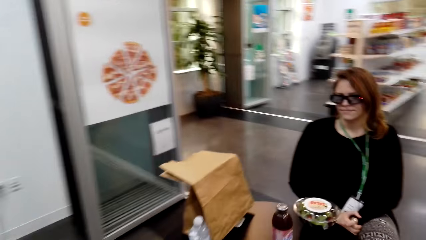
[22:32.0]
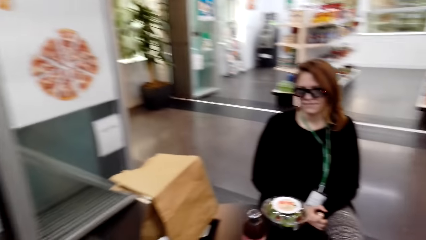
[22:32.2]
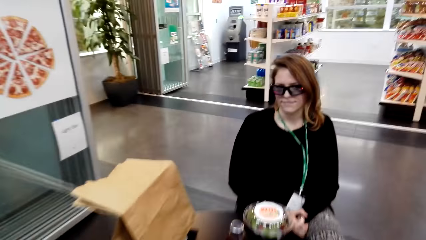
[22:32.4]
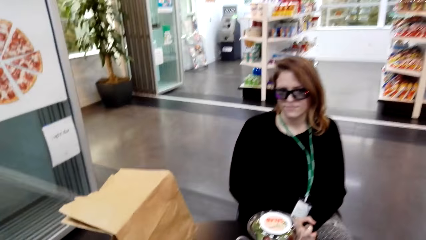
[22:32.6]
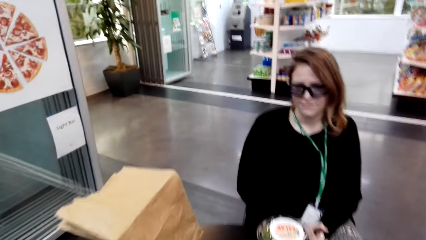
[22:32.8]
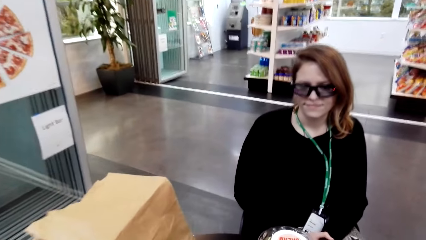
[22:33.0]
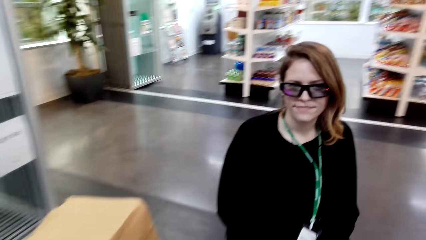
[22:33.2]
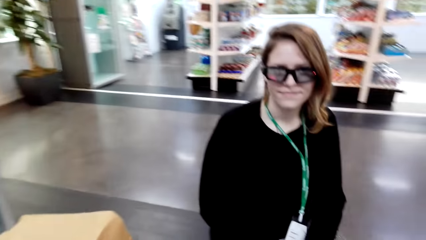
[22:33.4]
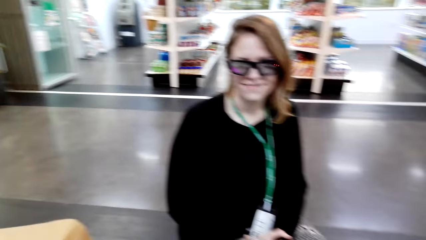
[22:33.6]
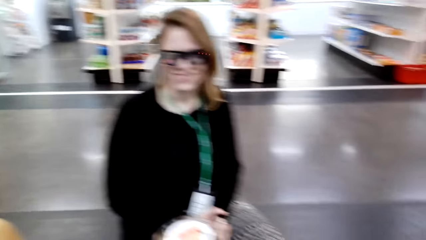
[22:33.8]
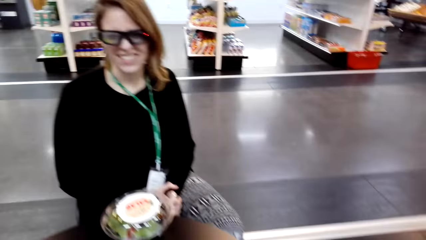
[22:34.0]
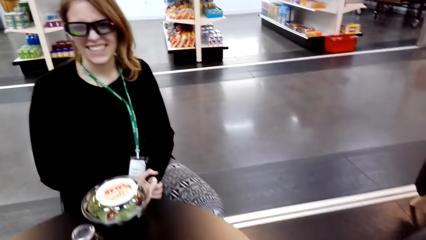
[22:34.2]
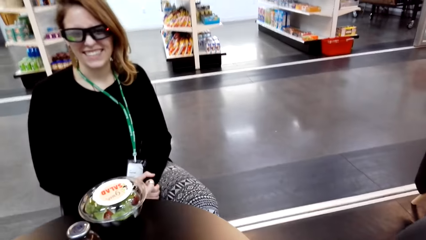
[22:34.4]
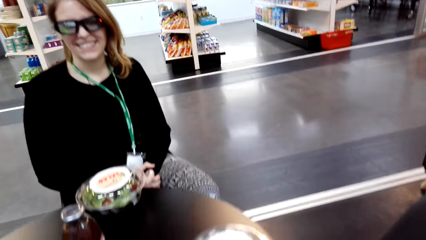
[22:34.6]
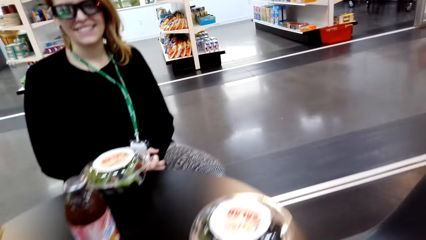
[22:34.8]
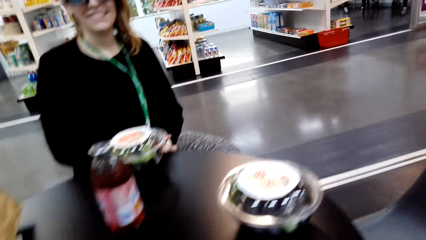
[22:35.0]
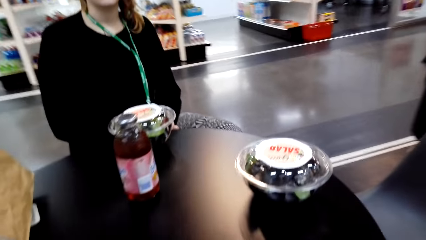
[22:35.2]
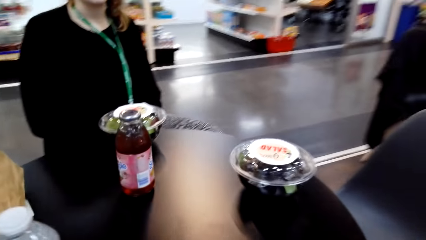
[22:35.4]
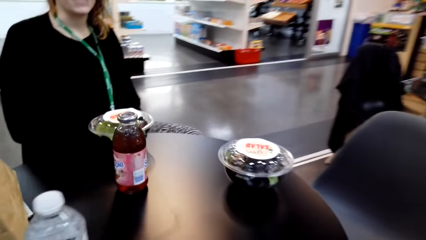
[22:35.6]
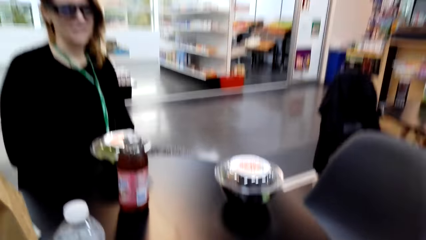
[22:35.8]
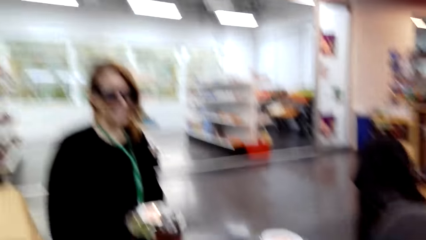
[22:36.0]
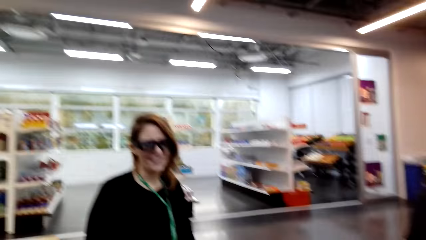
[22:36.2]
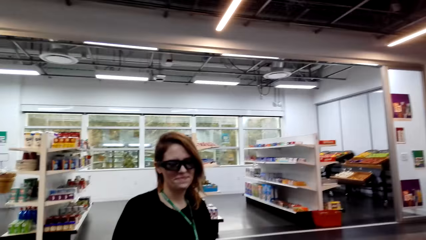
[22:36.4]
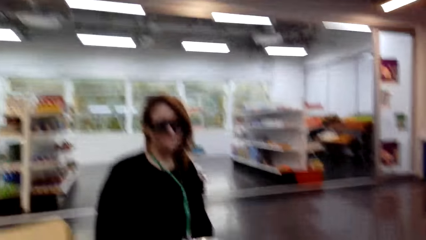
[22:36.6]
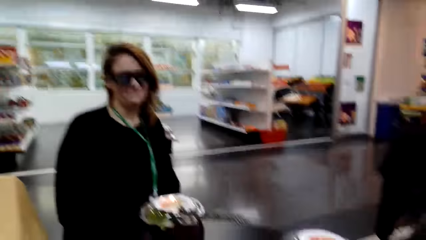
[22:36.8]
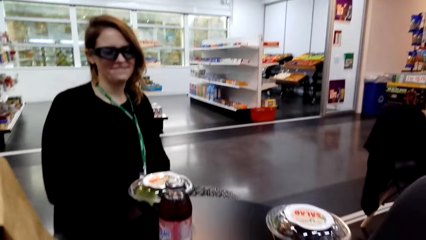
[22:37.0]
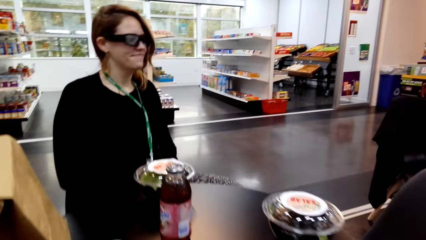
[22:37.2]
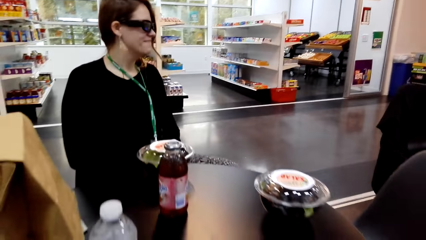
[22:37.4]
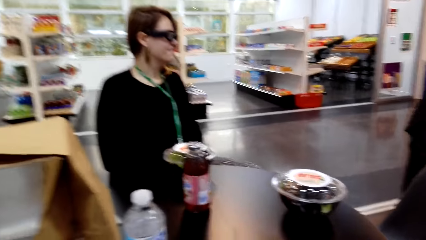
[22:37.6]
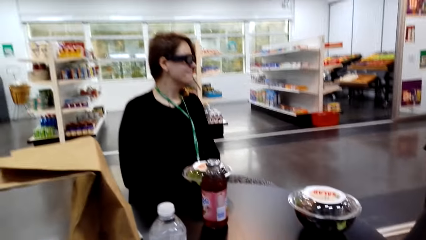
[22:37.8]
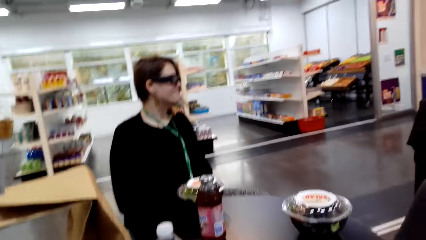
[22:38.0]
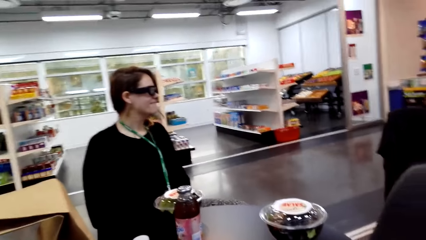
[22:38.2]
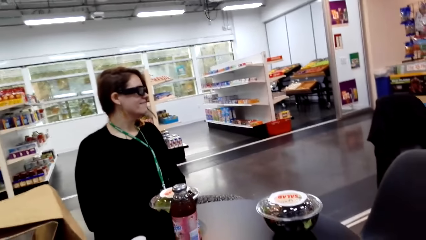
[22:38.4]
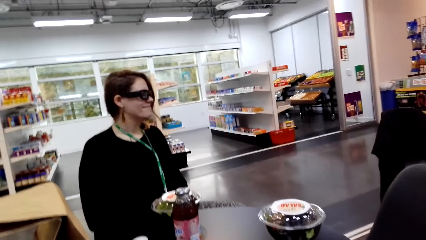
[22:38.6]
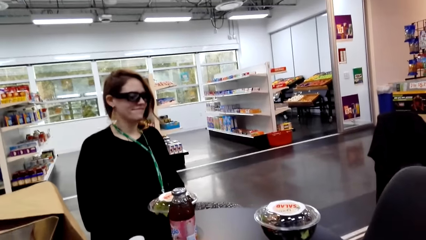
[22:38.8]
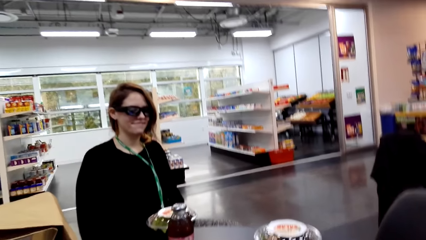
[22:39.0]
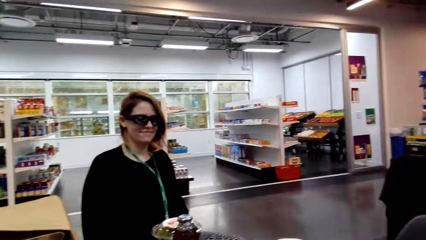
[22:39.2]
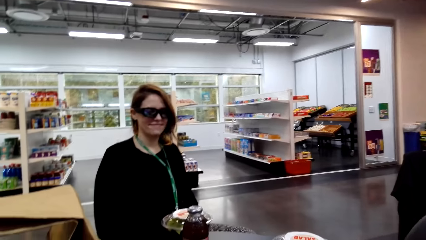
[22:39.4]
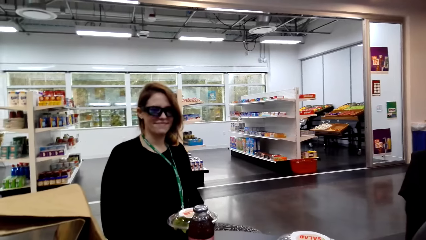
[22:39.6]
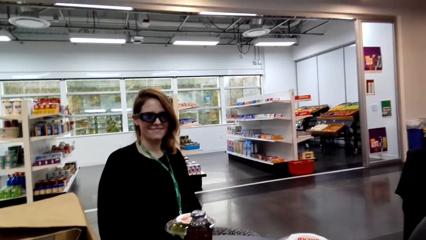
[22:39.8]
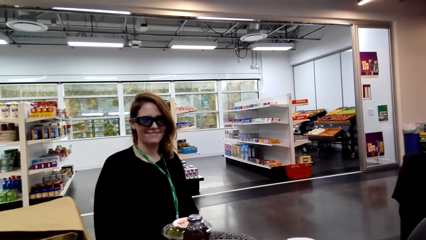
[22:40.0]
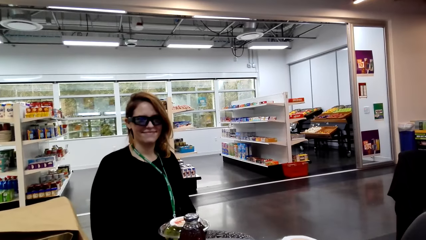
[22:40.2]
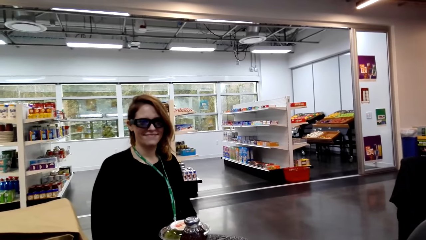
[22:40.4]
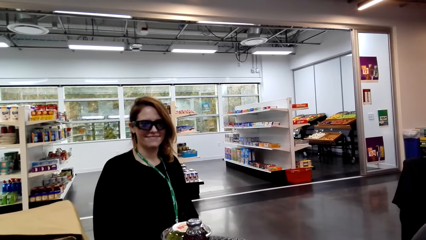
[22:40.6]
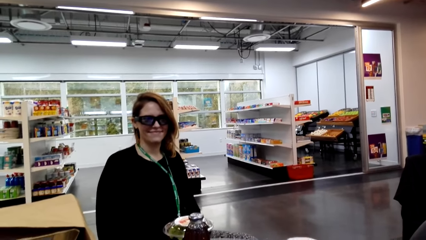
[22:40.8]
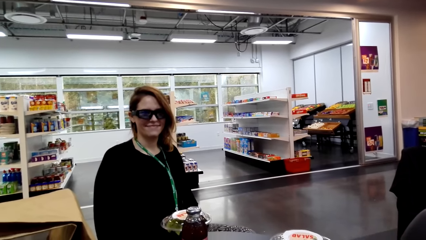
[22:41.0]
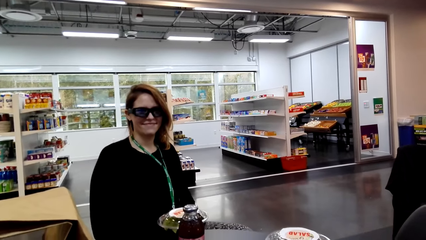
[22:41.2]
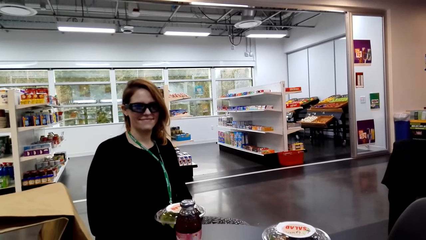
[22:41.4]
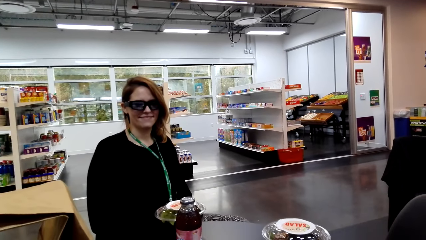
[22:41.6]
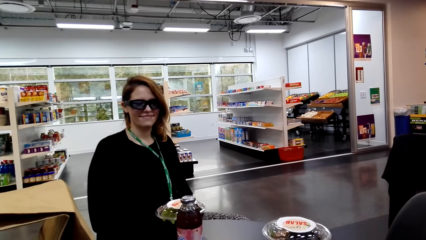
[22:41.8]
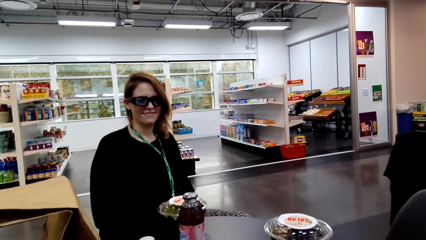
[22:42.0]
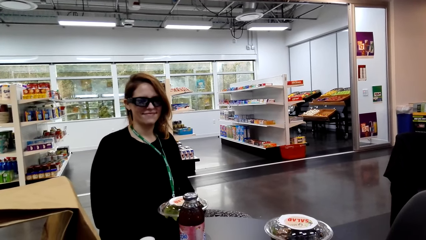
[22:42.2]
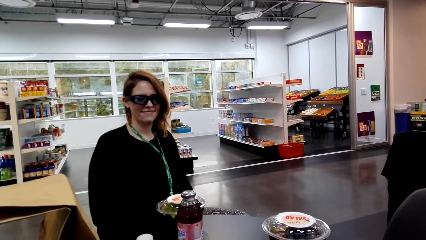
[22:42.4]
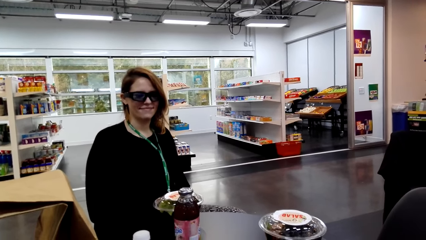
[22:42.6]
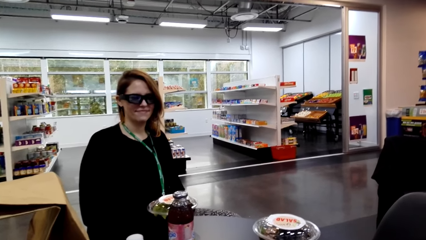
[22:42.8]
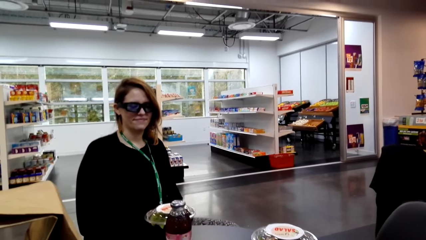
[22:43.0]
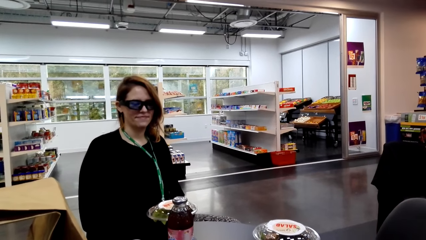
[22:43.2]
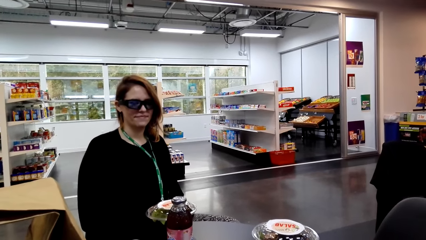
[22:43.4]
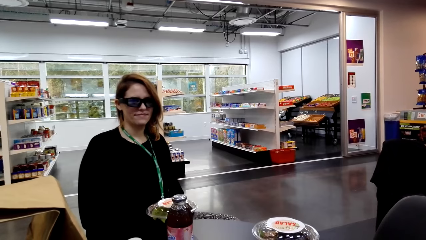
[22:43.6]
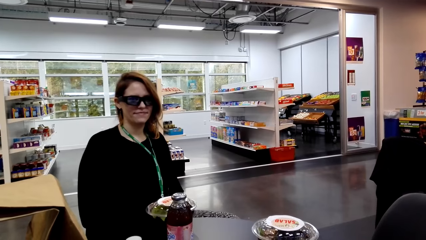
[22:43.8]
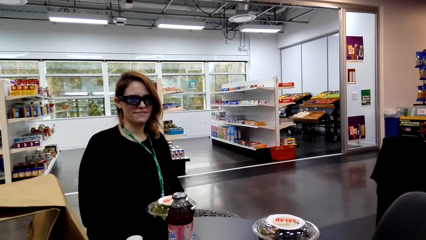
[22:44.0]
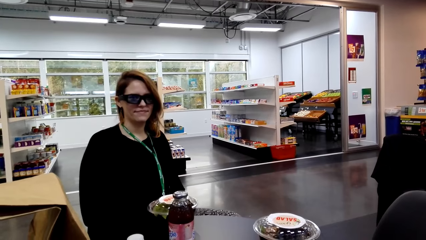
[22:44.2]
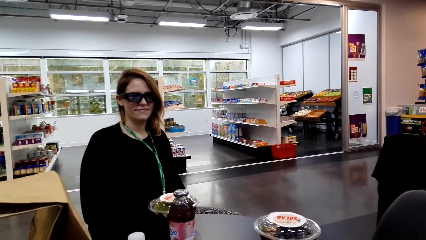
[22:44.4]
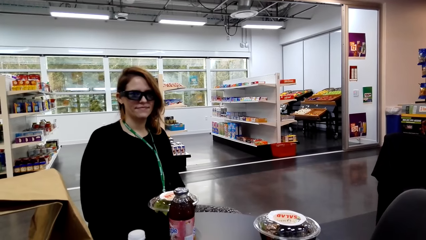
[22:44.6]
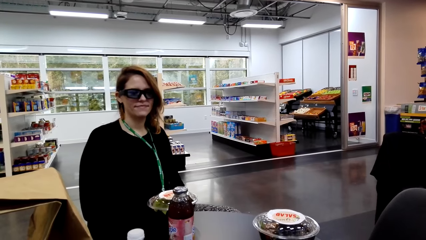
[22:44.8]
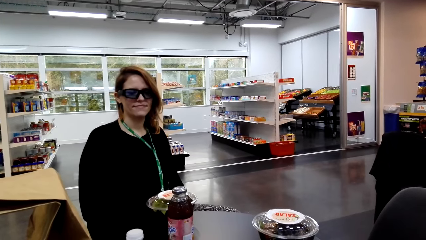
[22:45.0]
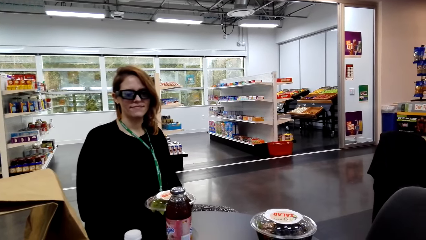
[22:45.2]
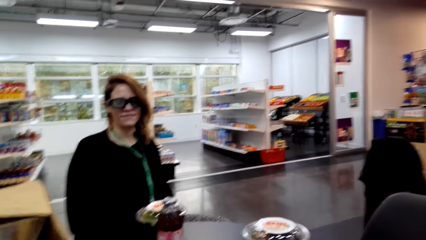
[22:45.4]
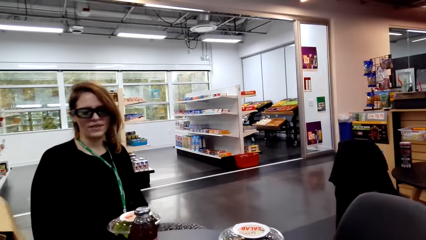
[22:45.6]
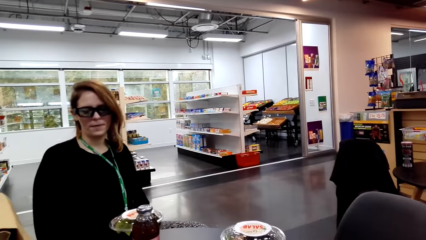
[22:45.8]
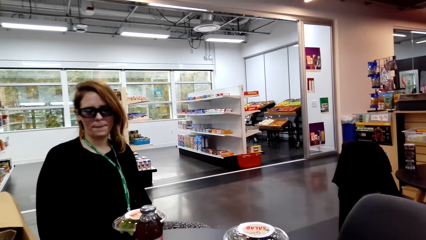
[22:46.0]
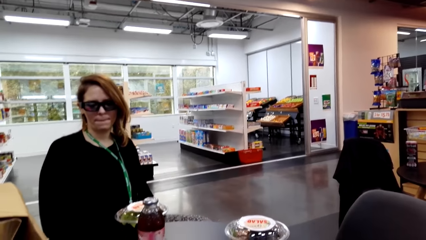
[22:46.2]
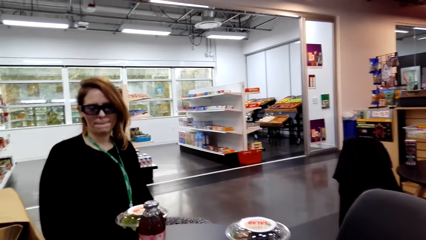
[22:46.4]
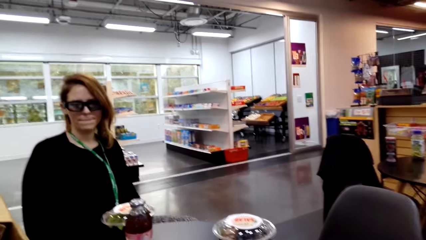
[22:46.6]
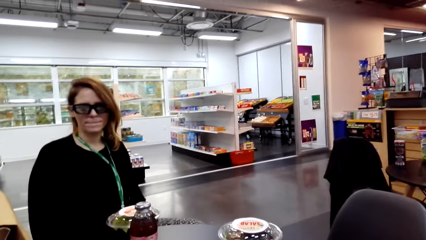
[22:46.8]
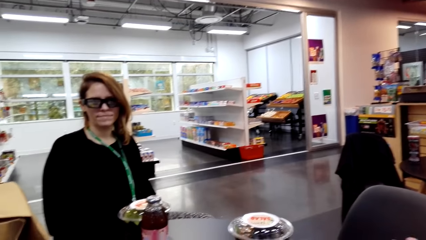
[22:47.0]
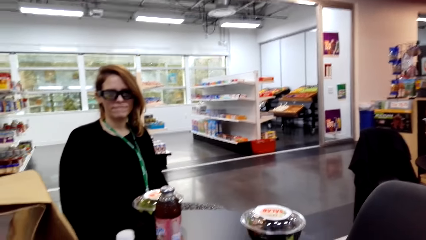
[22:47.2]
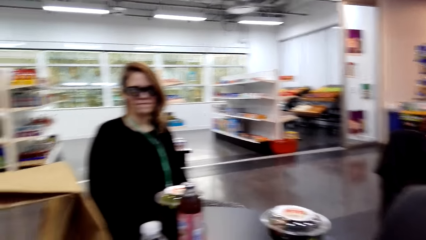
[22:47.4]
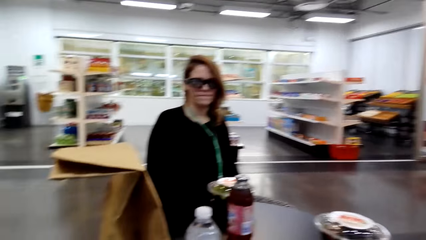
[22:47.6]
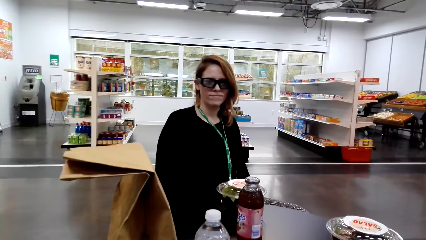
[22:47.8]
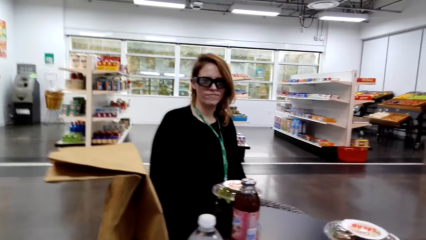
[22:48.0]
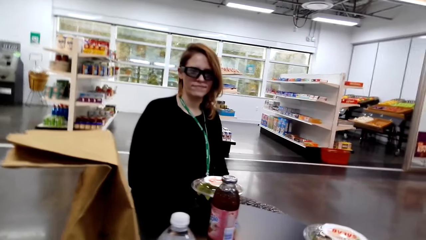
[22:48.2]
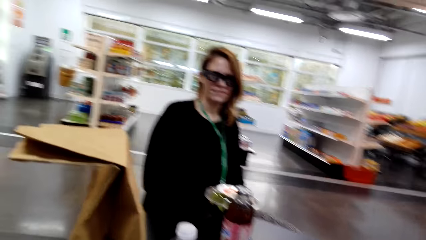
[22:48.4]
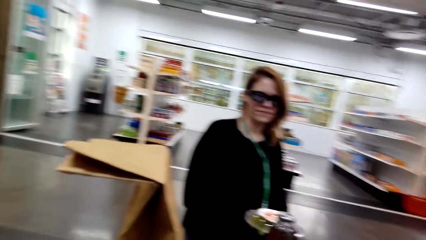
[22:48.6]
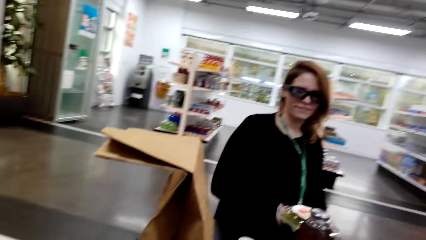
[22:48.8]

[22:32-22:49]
The camera wearer interacts with a lady. They sit down and look around a supermarket. The lady looks around the supermarket. The camera wearer looks around the supermarket. The lady looks around the supermarket.
